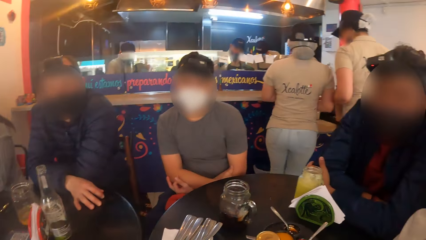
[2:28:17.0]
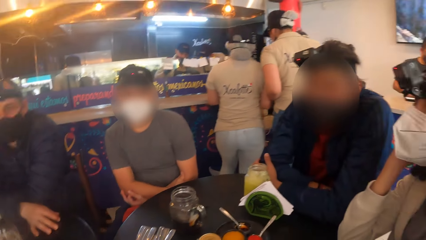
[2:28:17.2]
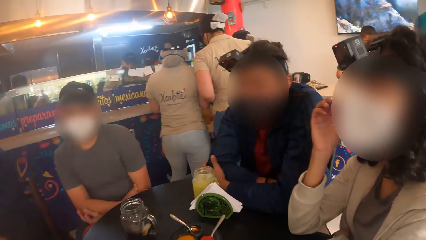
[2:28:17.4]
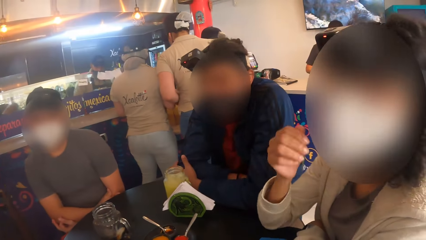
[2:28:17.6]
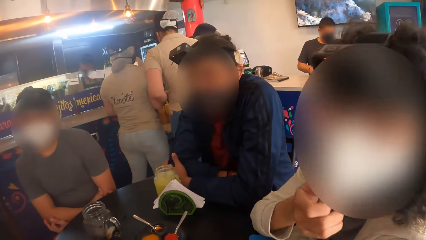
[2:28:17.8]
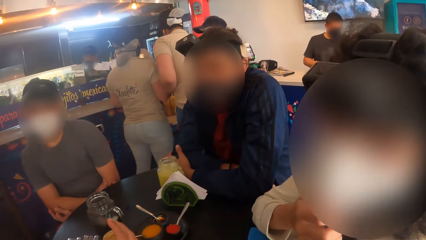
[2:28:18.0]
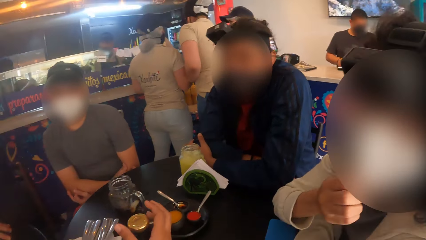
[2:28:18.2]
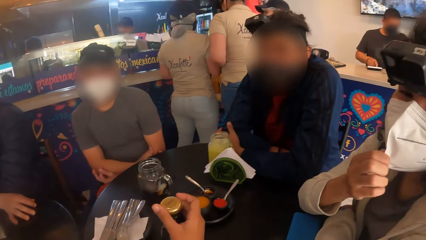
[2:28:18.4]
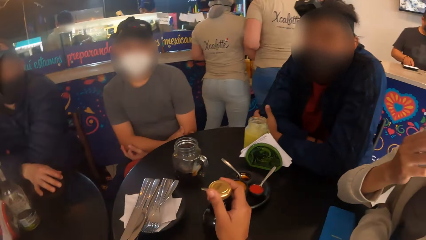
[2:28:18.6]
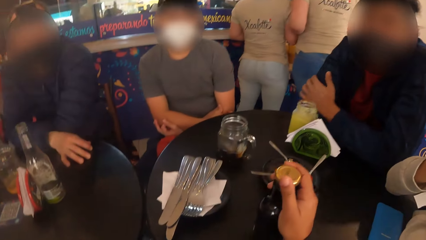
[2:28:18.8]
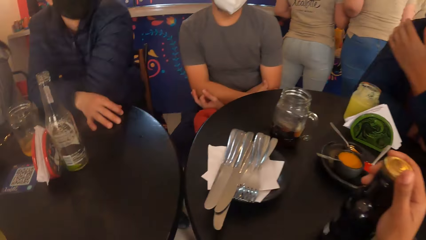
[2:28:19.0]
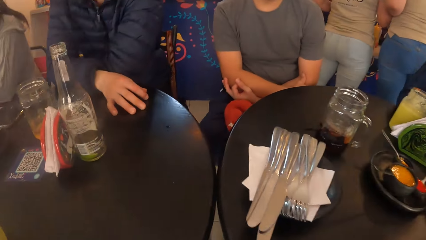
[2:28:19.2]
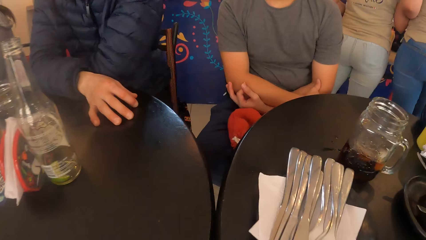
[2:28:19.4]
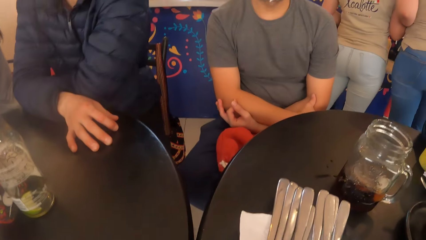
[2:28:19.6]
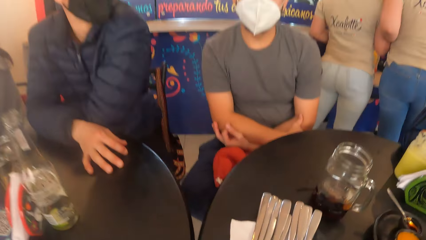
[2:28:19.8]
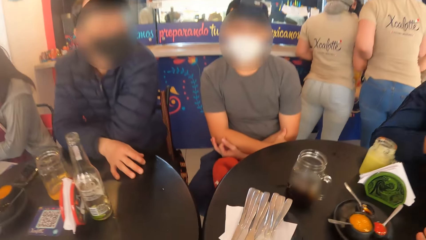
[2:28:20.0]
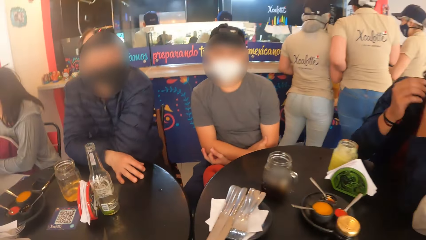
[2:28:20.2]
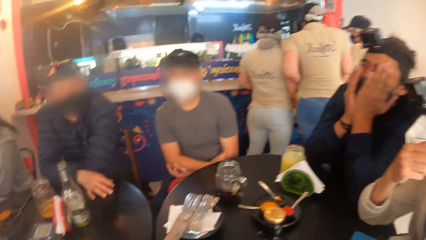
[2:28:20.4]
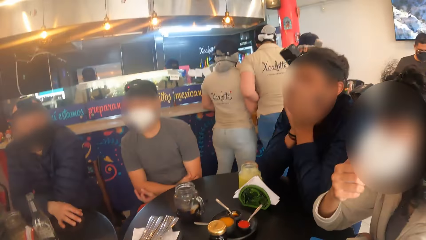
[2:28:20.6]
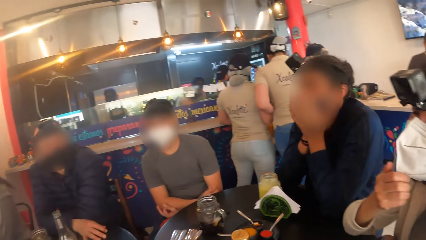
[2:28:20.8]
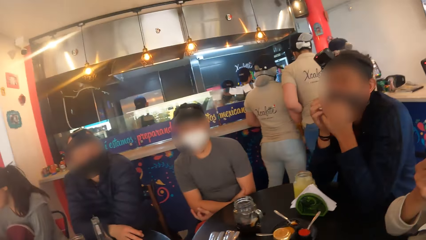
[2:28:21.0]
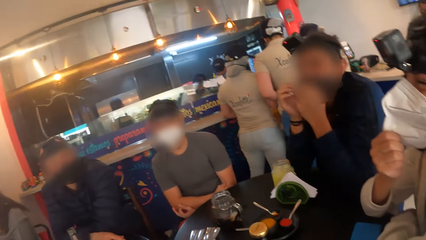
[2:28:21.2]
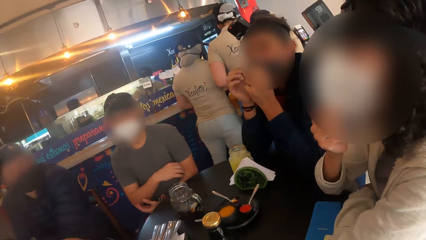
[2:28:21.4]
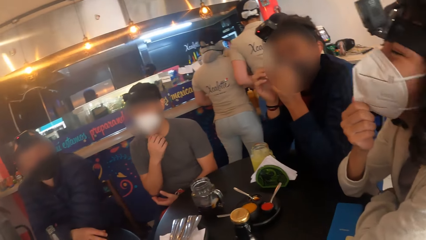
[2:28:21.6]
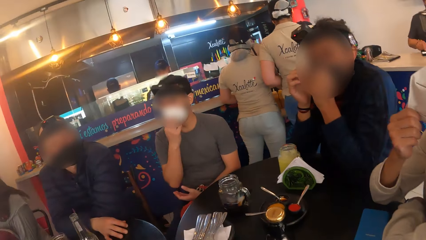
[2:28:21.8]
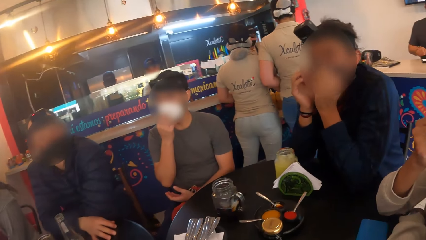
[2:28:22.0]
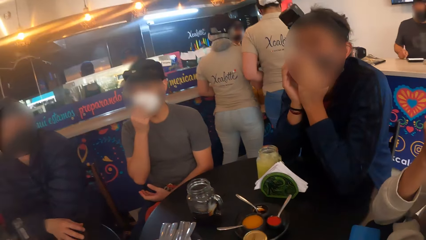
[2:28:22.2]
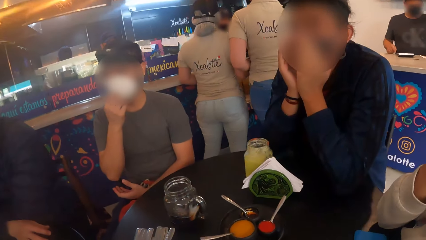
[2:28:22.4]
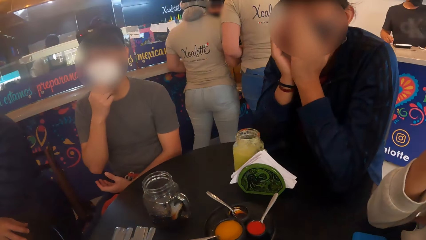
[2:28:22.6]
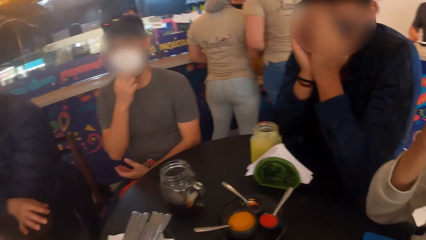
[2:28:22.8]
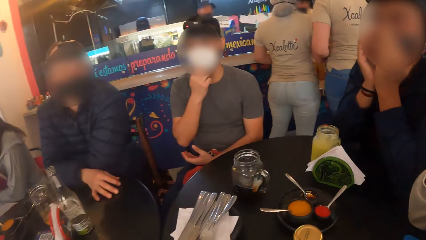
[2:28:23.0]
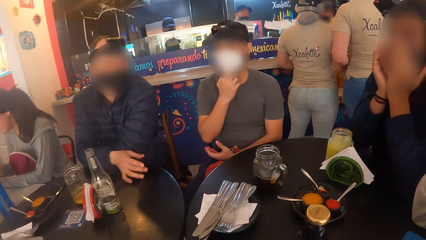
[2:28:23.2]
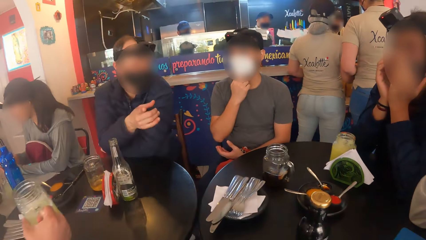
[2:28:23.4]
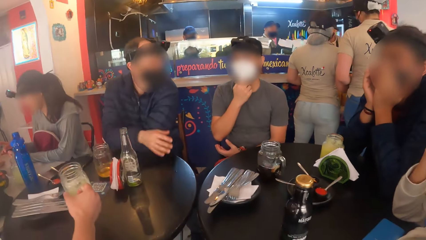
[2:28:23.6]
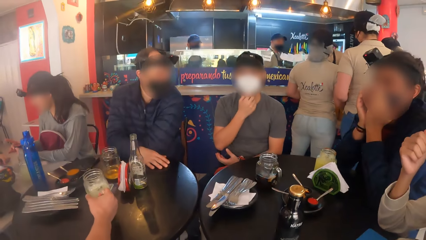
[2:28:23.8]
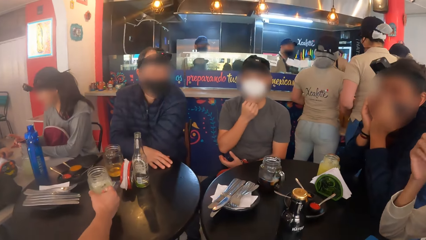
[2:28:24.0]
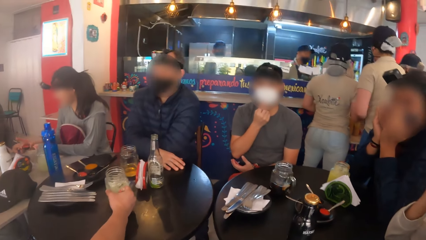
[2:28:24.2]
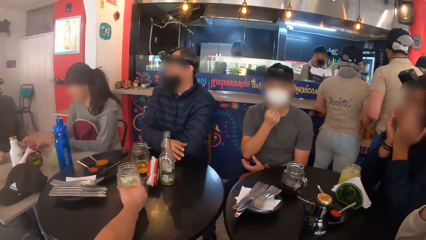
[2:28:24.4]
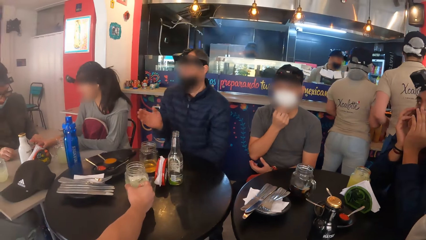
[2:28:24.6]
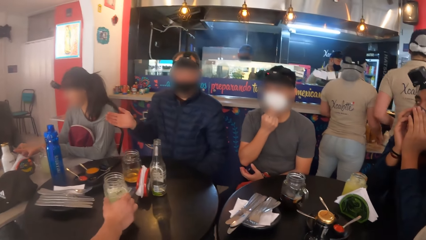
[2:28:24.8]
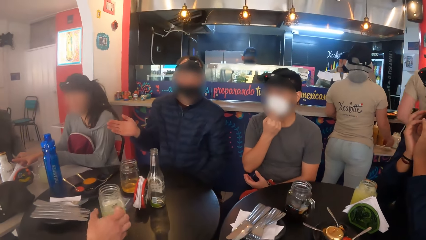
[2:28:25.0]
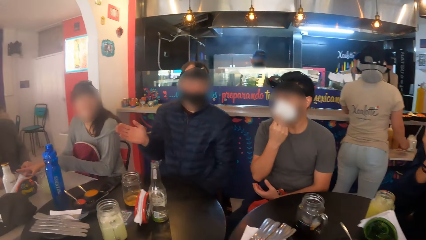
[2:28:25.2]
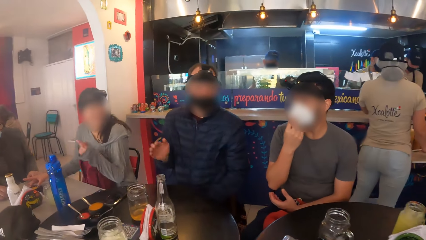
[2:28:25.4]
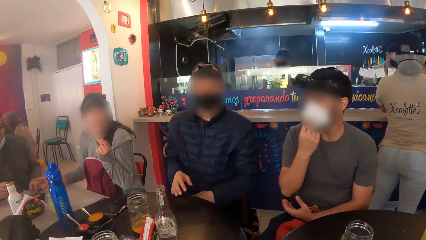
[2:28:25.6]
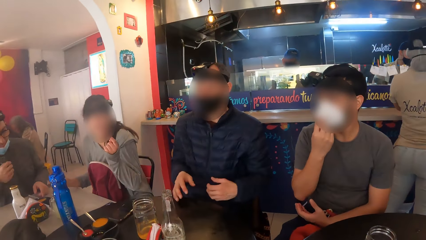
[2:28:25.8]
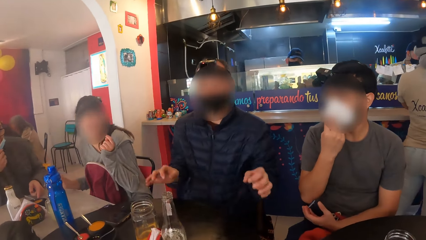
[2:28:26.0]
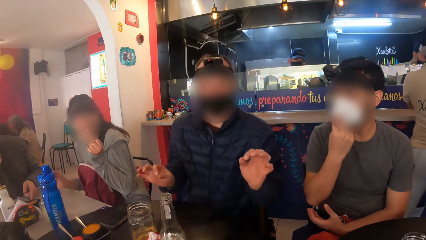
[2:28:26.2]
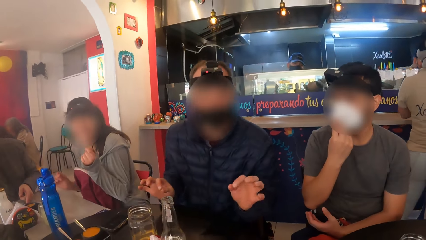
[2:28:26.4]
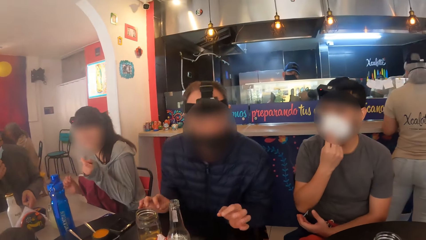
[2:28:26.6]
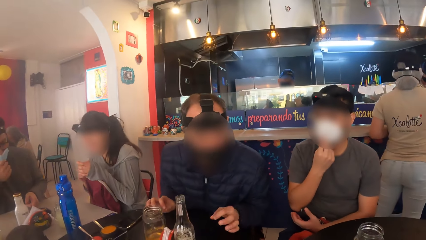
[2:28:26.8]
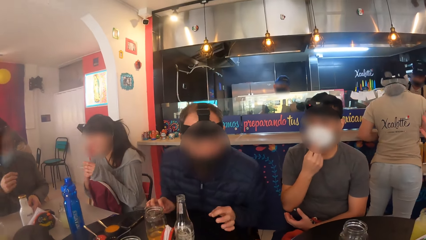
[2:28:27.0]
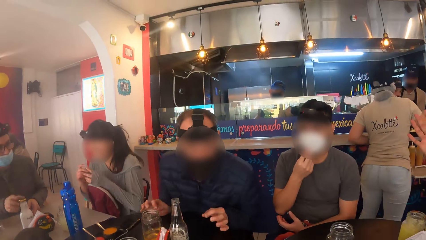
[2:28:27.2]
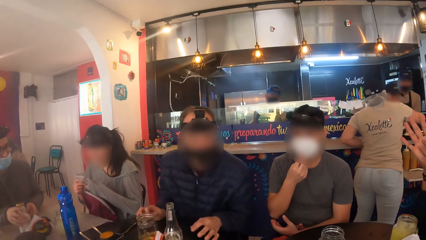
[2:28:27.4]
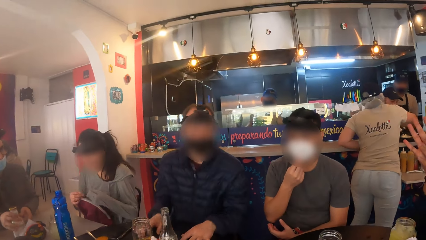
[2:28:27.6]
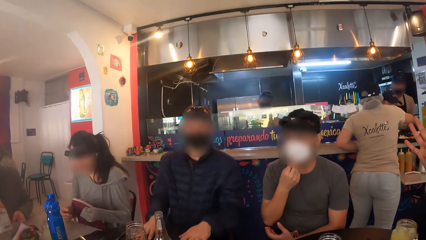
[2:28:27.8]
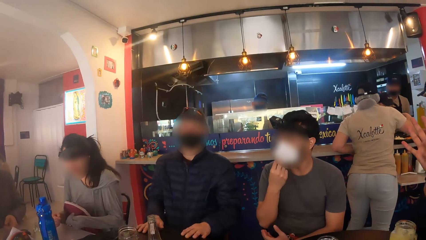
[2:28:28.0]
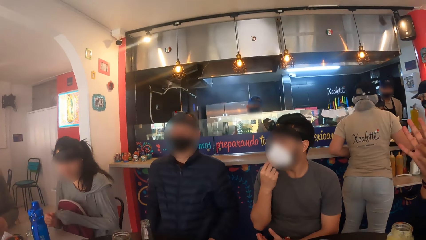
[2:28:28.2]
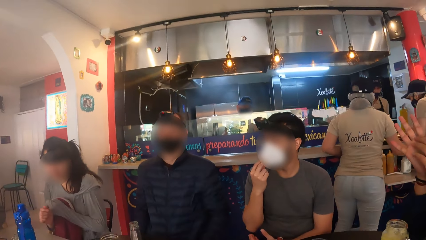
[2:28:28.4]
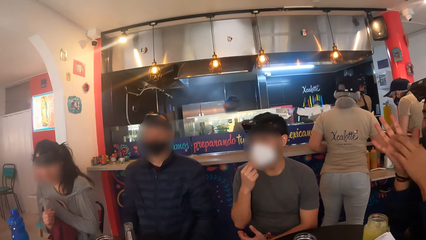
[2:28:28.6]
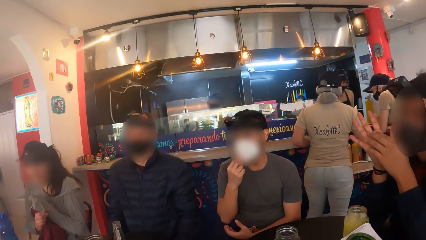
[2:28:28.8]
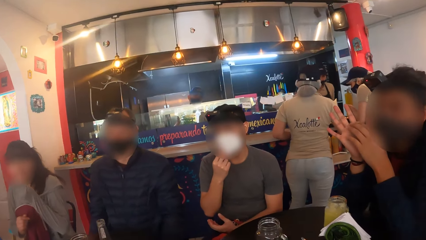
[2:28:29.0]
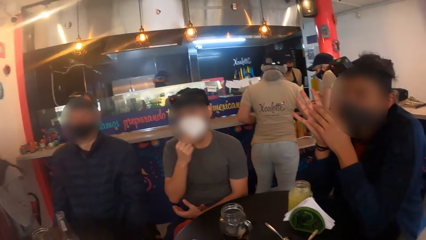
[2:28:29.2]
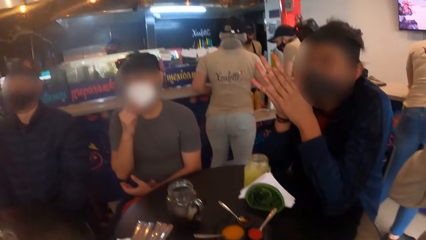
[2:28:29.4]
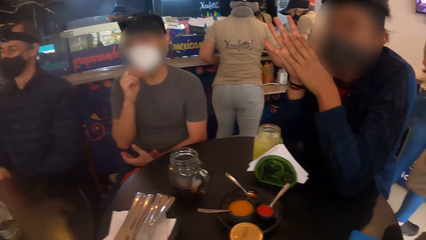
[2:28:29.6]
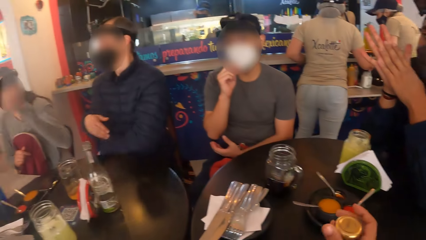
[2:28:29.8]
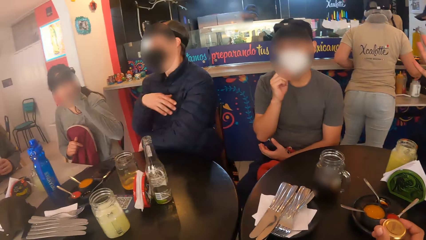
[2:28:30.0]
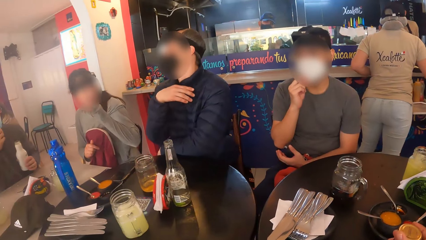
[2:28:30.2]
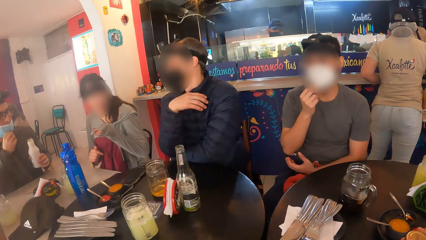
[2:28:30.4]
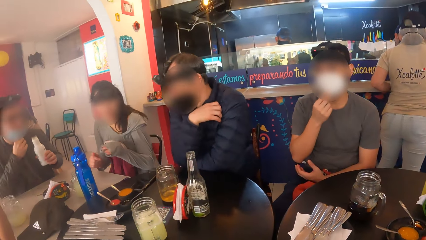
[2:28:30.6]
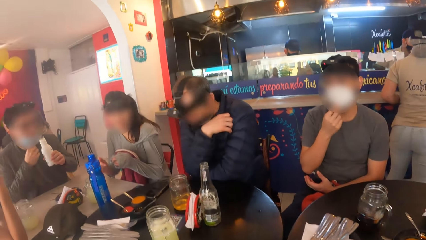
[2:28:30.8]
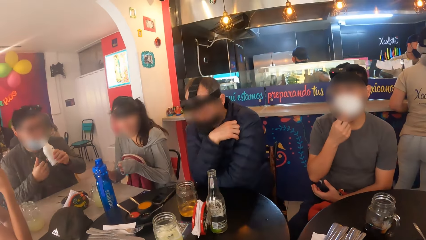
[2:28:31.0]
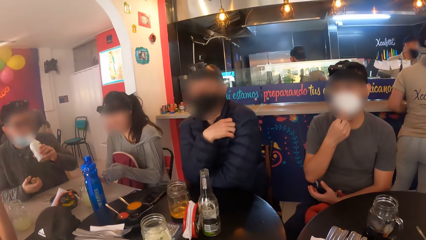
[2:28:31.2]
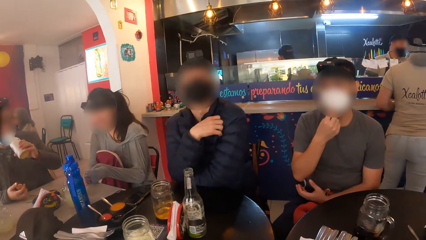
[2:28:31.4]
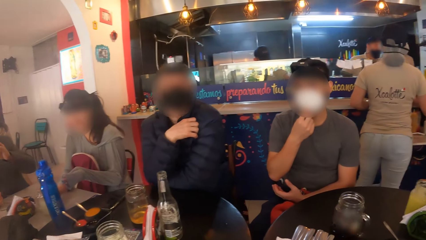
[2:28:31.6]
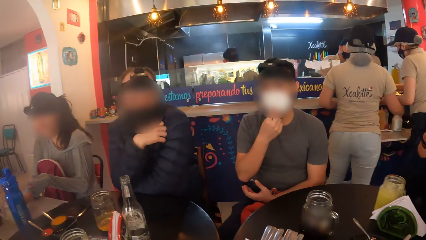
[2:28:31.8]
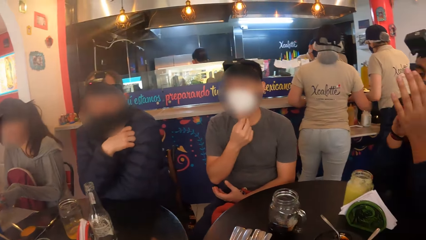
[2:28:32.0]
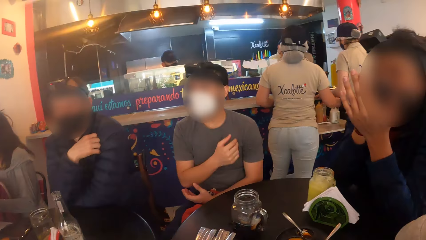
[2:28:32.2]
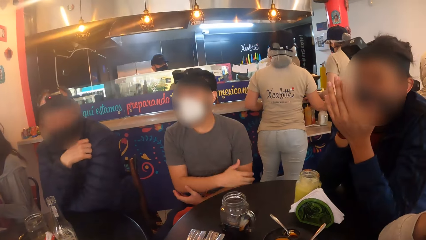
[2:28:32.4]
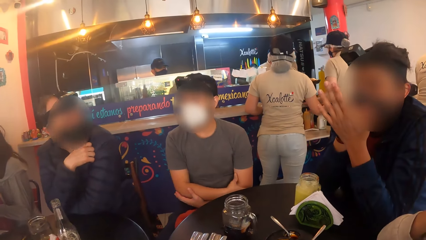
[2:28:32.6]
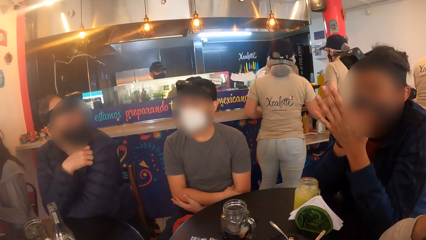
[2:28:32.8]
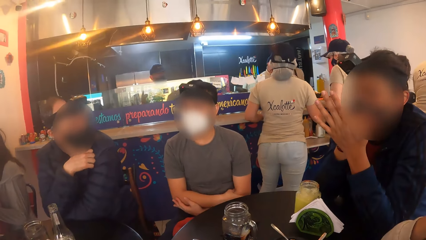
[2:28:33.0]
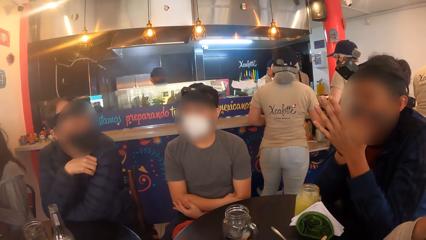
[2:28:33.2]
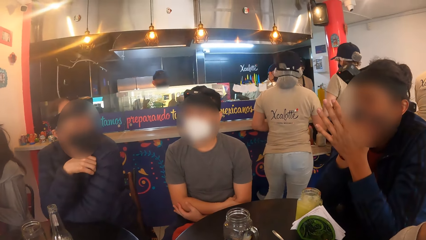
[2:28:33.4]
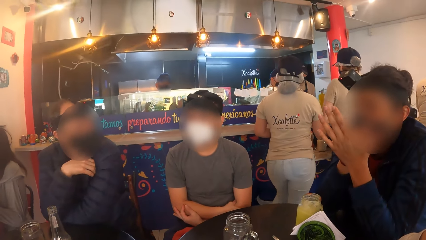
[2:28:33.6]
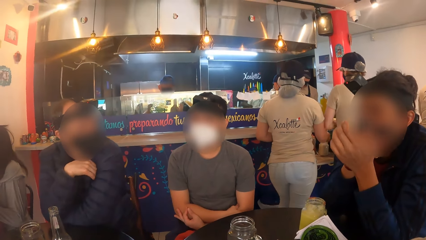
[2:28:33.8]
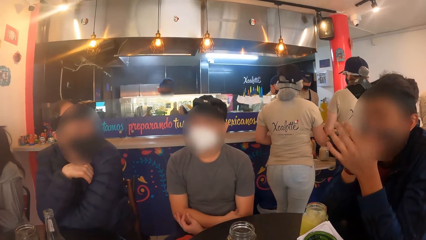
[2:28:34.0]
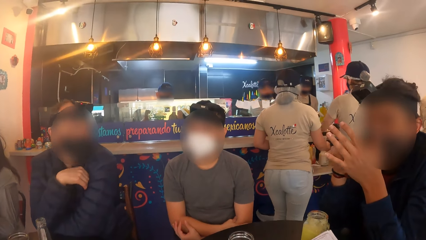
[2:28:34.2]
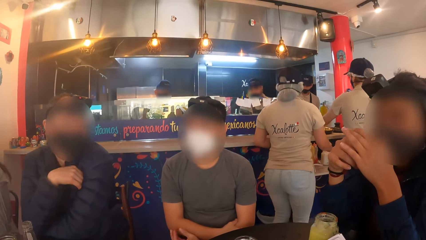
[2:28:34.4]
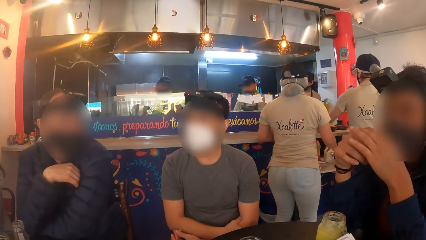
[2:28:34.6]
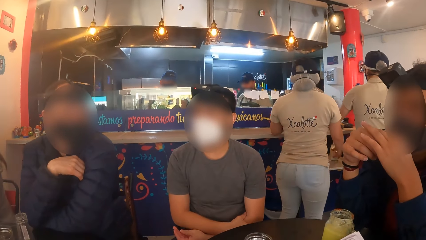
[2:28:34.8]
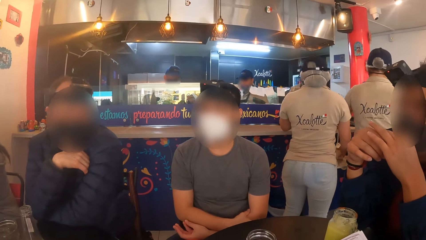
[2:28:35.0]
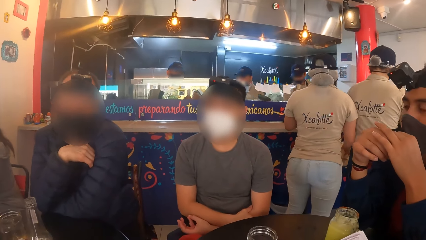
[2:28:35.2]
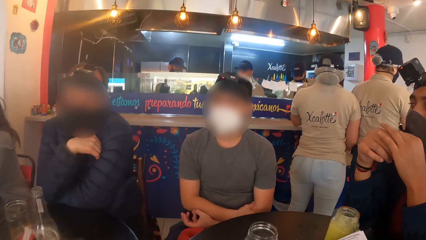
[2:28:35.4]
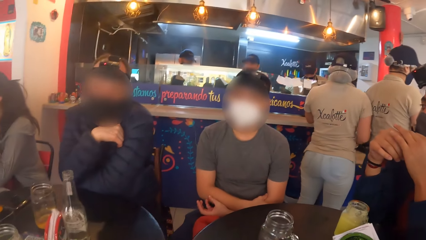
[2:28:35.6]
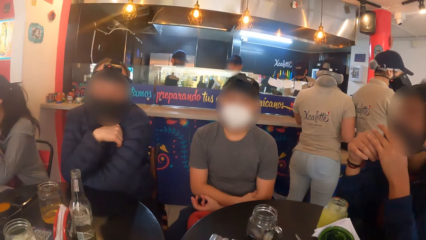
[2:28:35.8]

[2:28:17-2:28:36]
The camera wearer touches the bottle on the table with her right hand. A woman adjusts a facemask on her face with her right hand. The camera wearer holds the bottle on the table. She holds the bottle on the table again. A man adjusts the facemask on his face with his right hand. Another man drops a cup on the table with his right hand. A third man removes both hands from the table.
